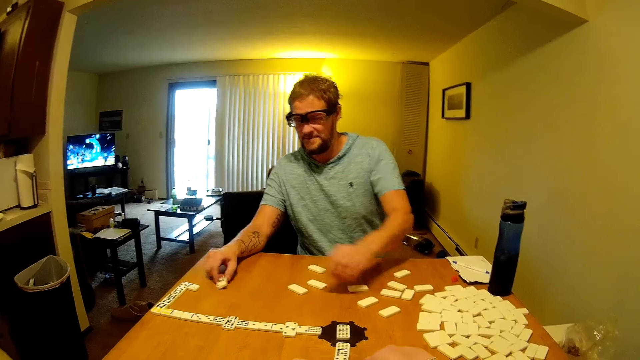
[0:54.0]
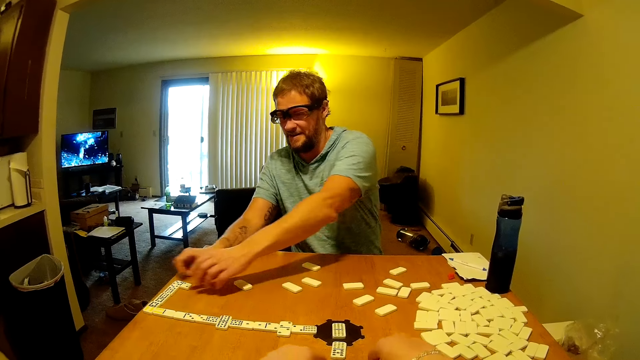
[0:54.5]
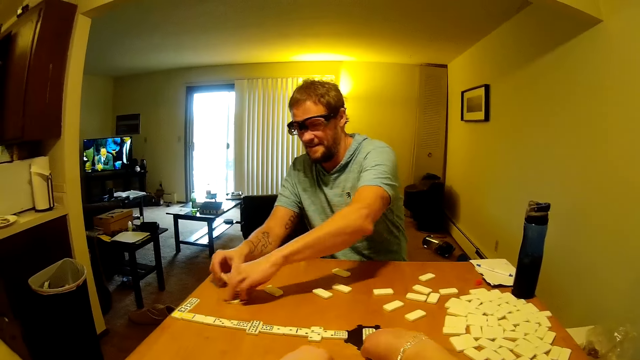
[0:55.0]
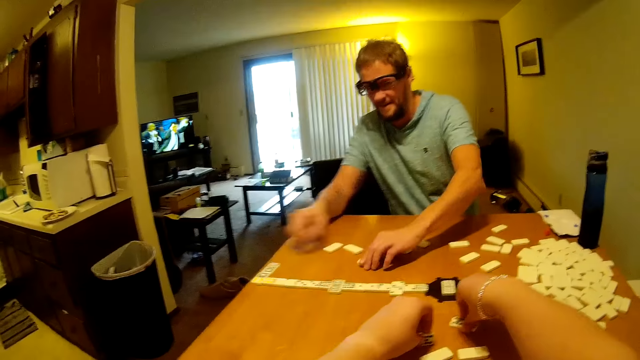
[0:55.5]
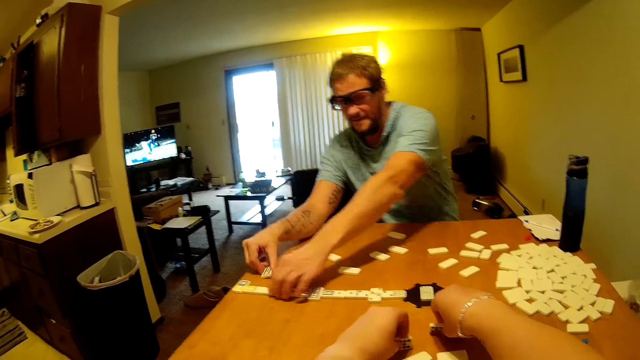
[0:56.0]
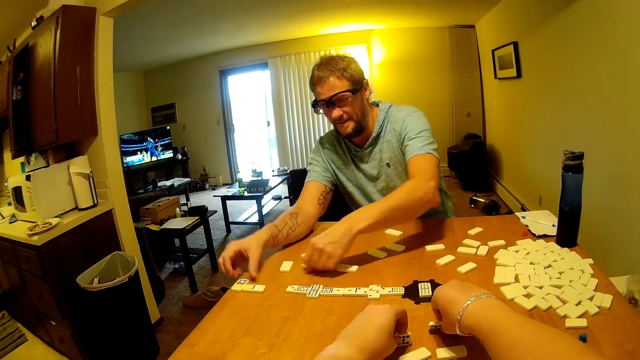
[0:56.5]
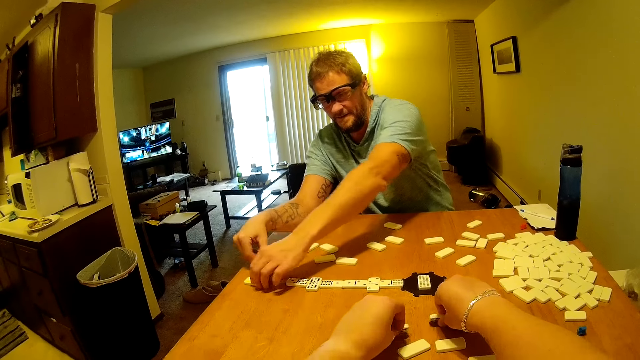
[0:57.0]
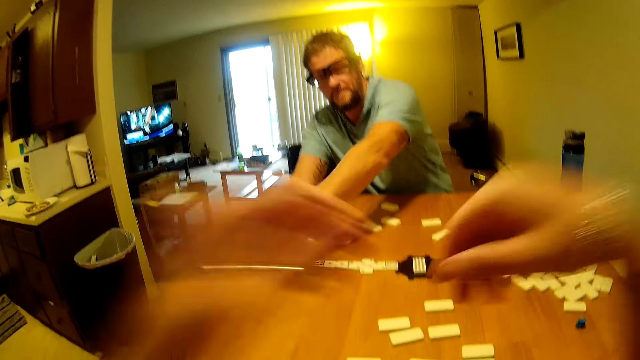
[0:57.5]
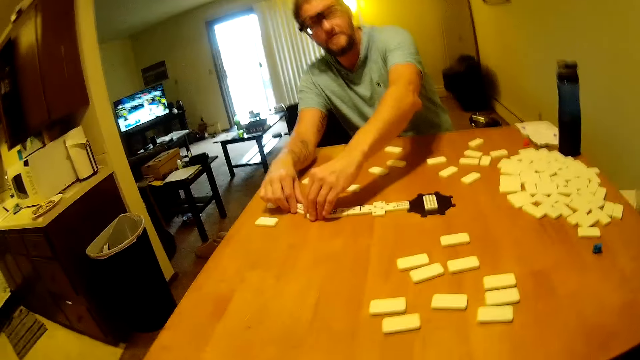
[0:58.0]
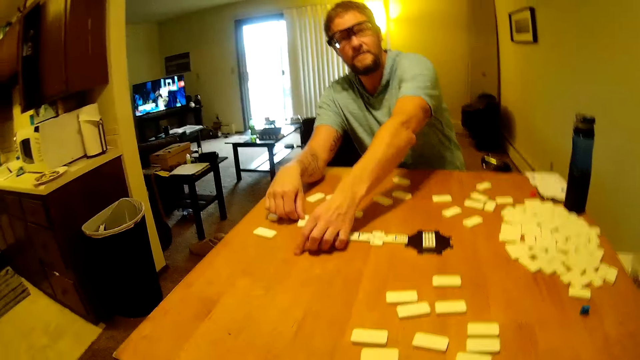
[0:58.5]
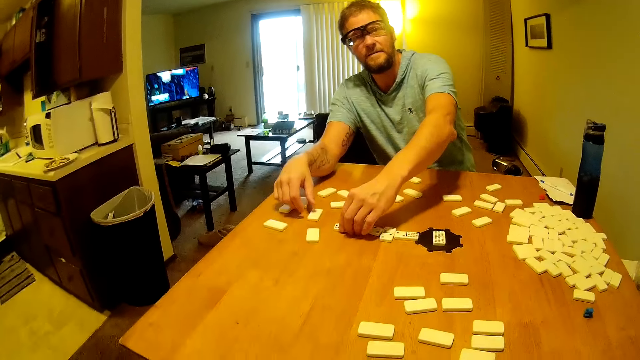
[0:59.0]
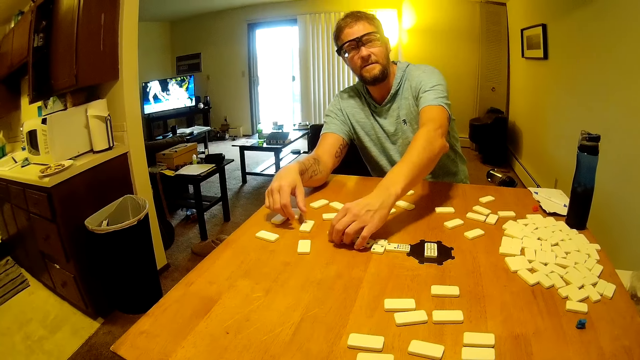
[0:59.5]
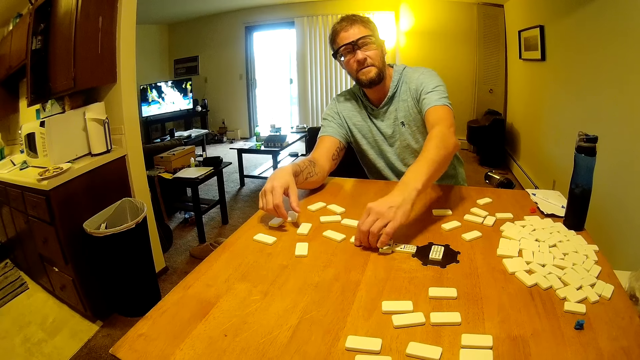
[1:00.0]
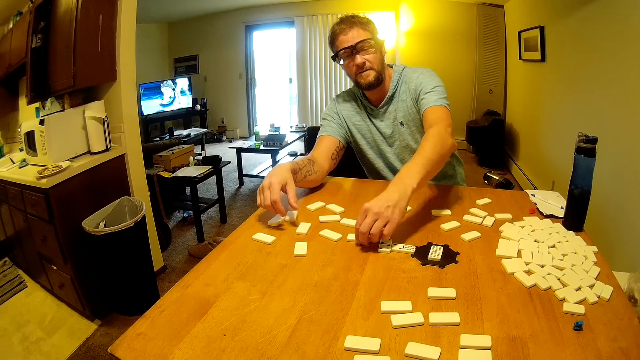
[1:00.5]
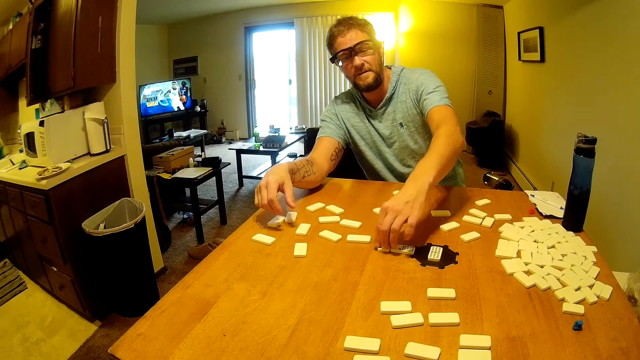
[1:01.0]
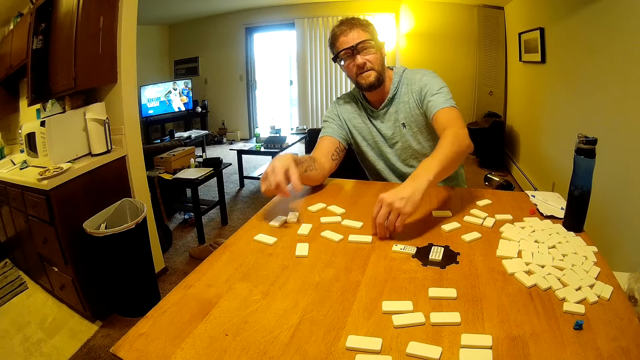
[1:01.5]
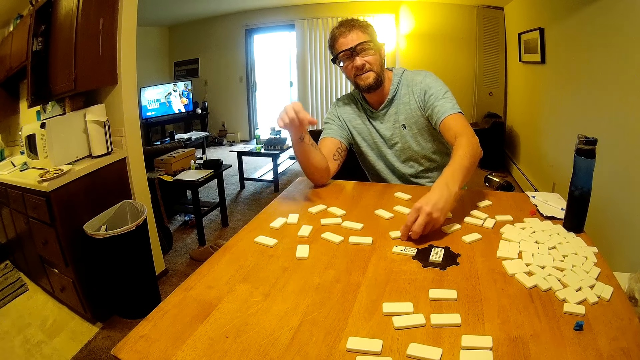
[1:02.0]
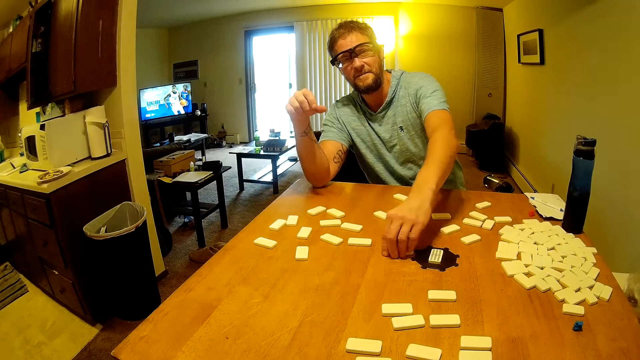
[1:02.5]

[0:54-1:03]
The camera wearer holds the dominoes on the table. She turns the dominoes and lifts her hands. She adjusts the camera on the head. A man turns the dominoes on the table.

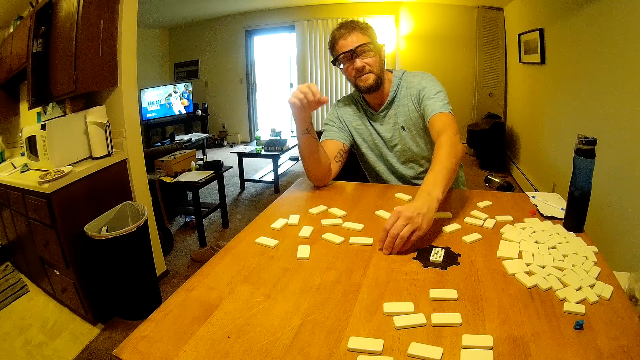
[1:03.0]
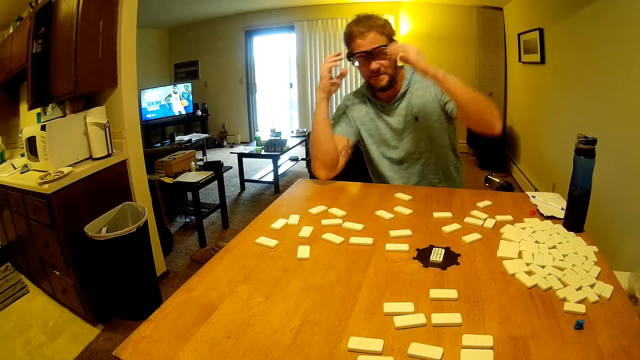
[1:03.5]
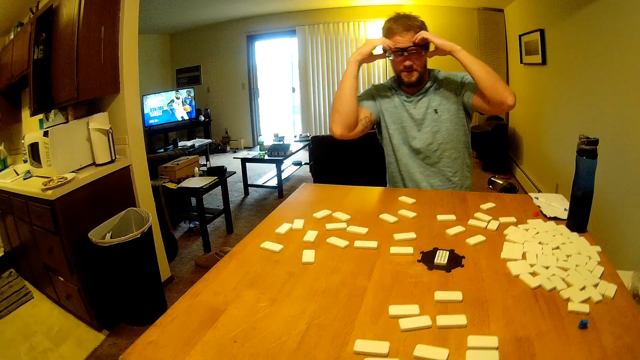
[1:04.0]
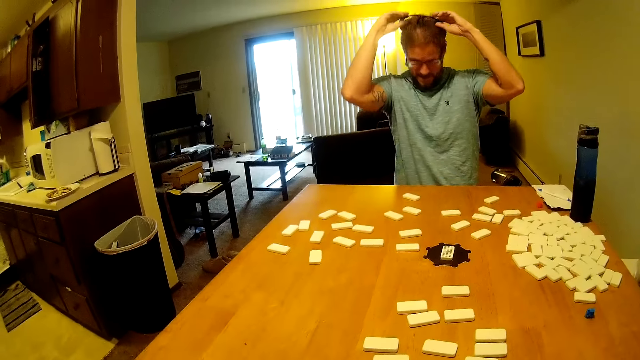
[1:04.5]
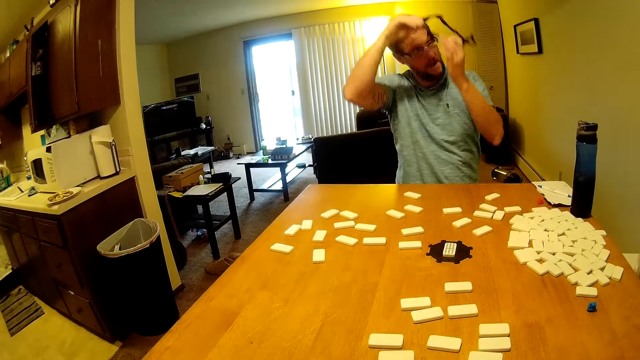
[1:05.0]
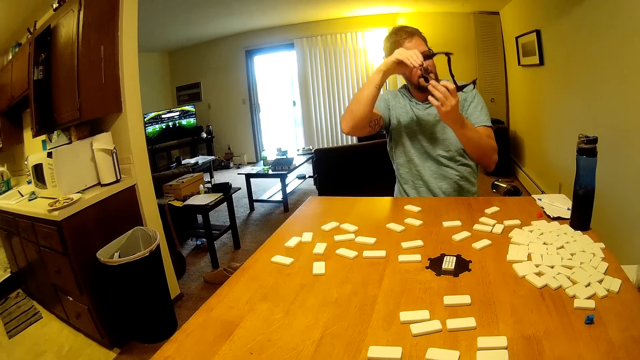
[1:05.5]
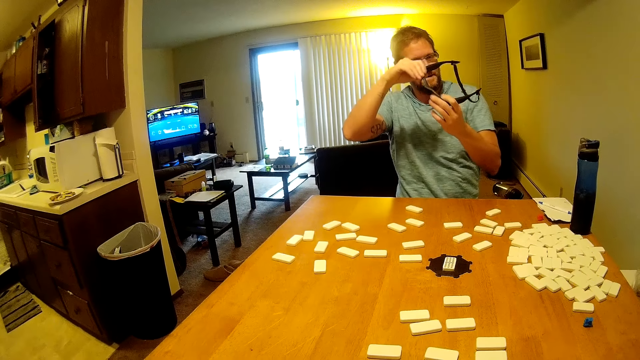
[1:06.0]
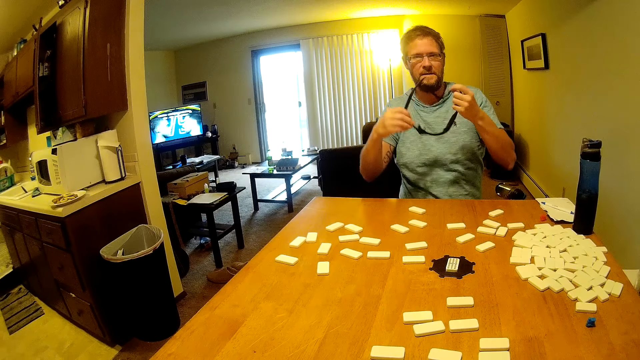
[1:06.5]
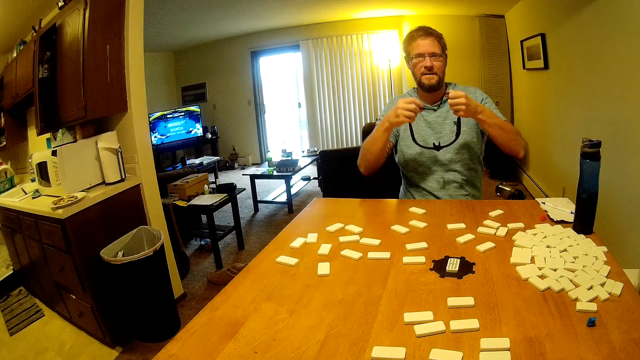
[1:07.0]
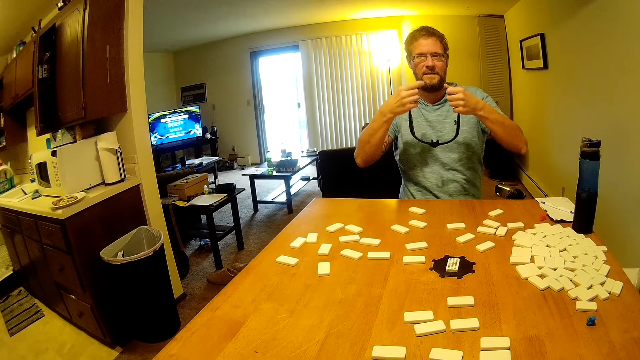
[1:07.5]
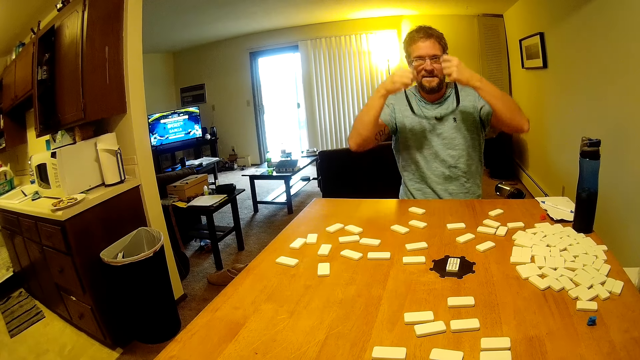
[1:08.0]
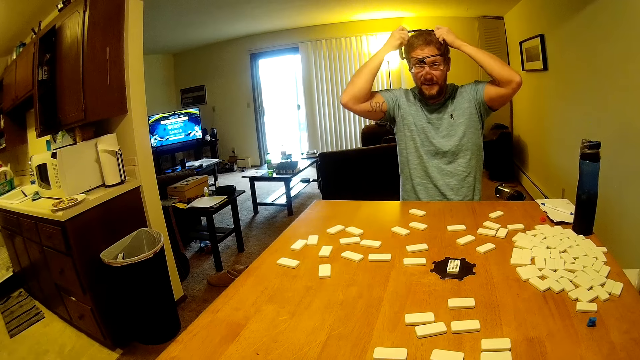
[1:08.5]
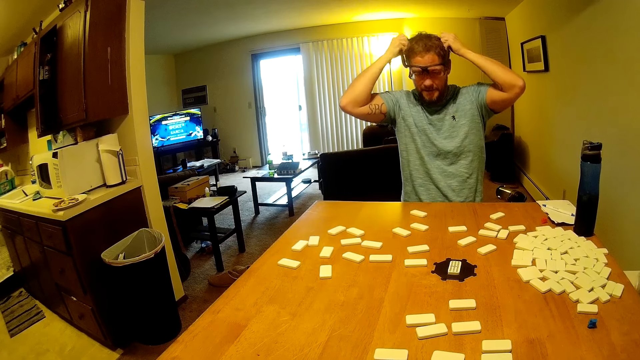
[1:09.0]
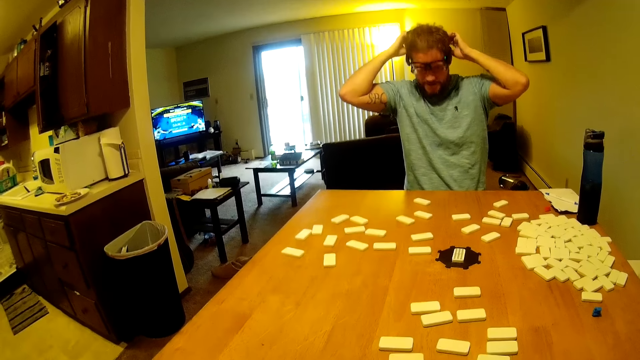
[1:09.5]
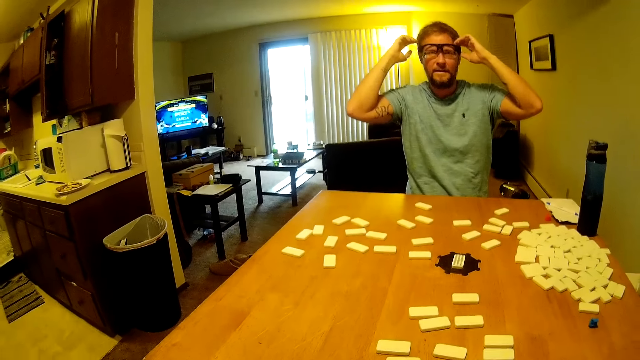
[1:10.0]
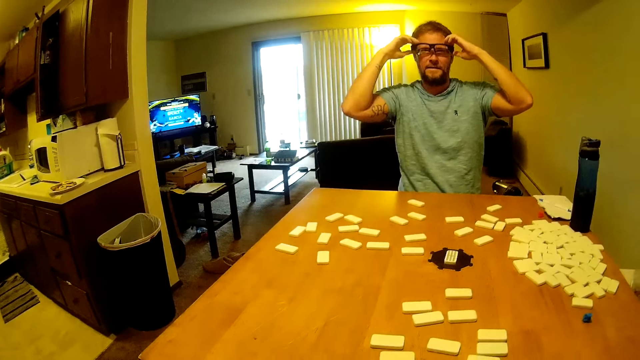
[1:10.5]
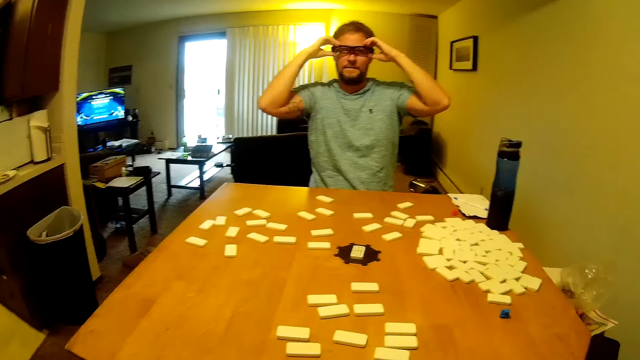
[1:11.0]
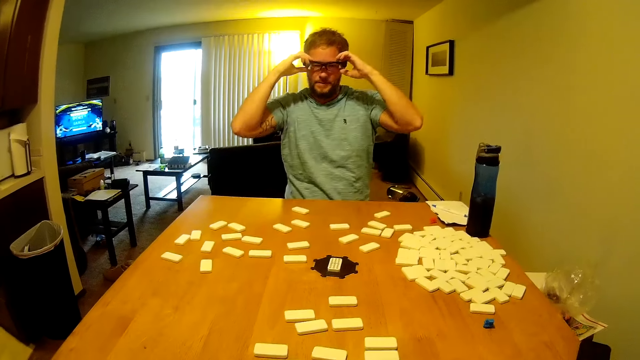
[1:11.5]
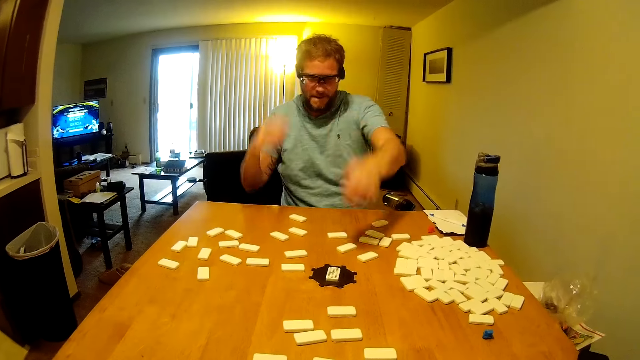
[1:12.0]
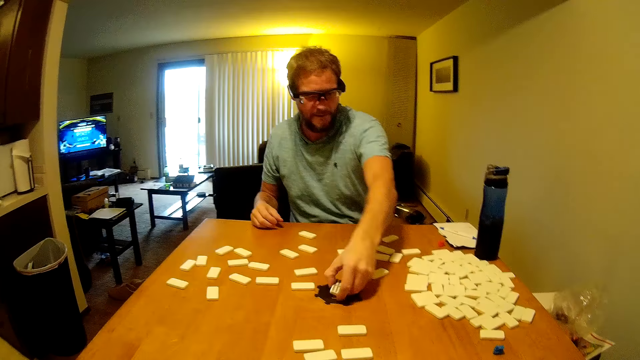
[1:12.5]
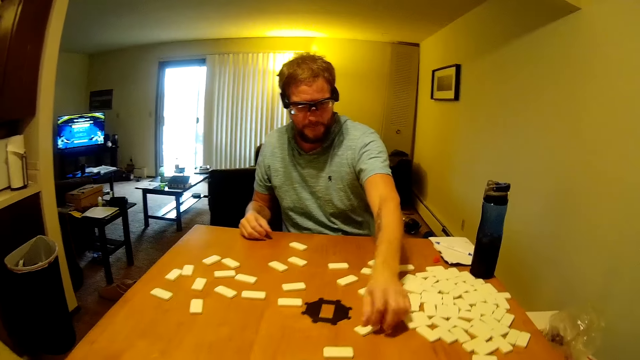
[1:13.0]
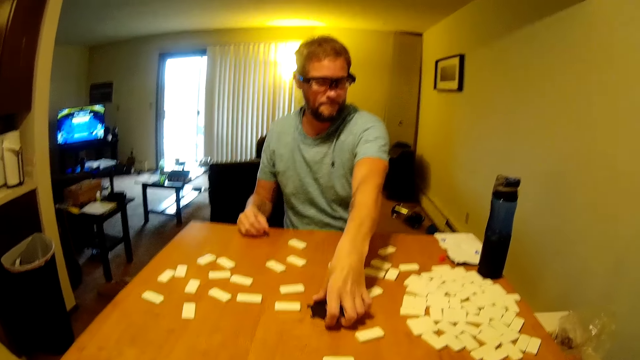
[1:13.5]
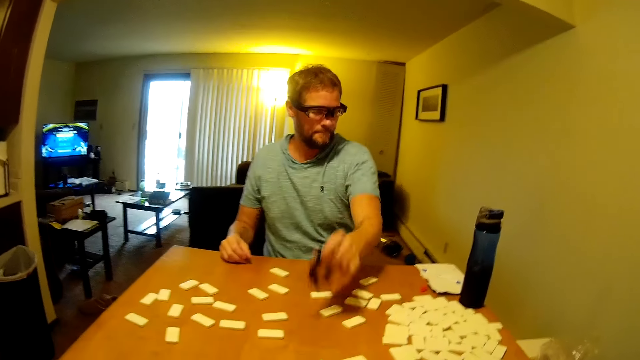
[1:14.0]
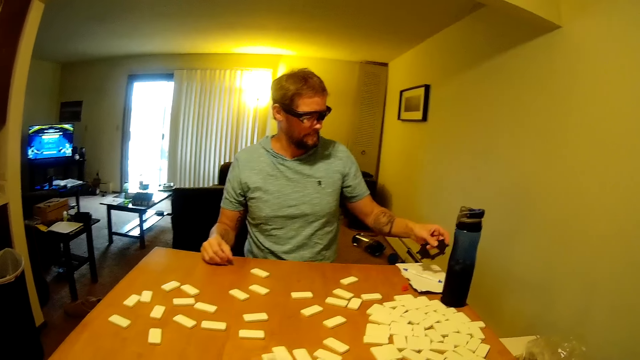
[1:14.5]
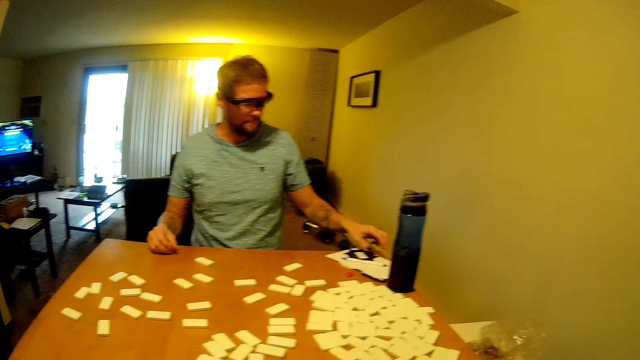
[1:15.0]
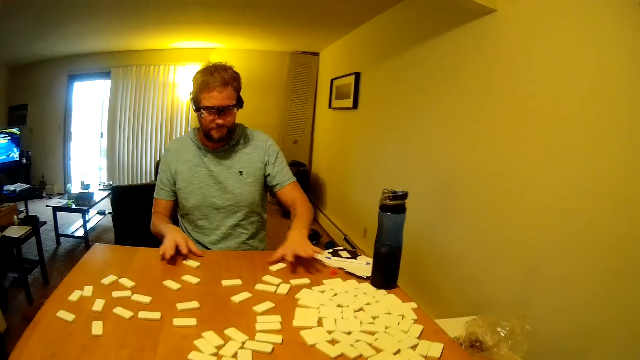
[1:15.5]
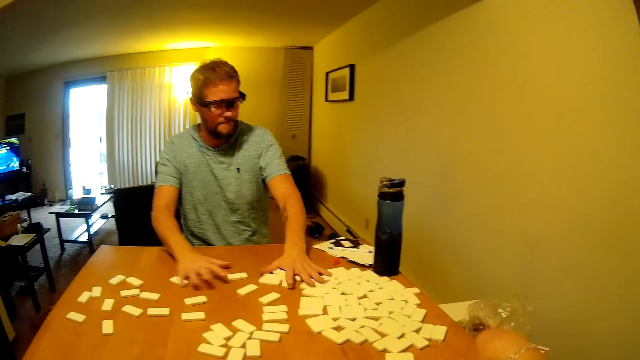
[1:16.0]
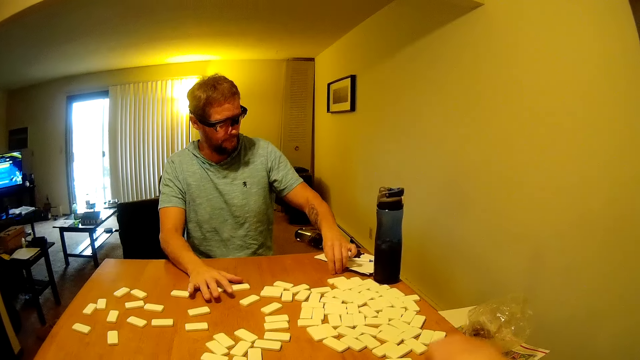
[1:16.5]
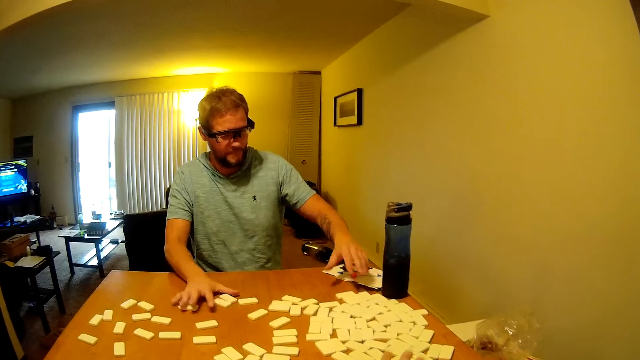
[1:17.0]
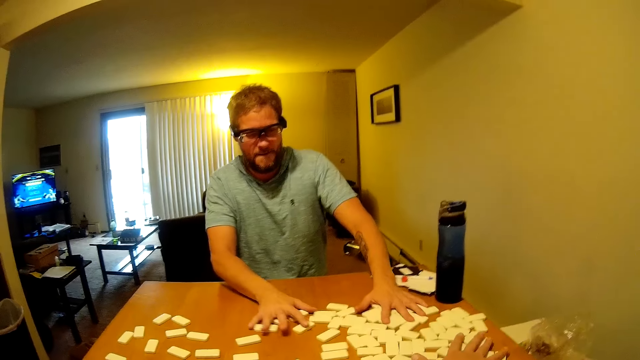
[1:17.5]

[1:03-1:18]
A man adjusts the camera on his head. He removes the spectacle protector, inspects the spectacle protector, and puts on the spectacle protector. The camera wearer lowers her hands. The man removes the plastic on the table. He picks up a domino from the table and places the domino on the table. He picks up an object from the table and places the object on the scoring paper. He collects the dominoes together. He picks up a domino marker from the table and places the domino marker on the scoring paper.
